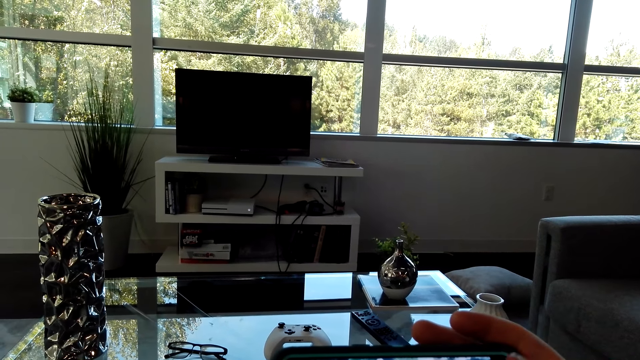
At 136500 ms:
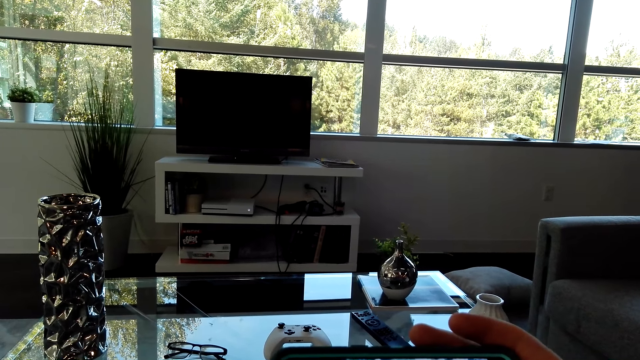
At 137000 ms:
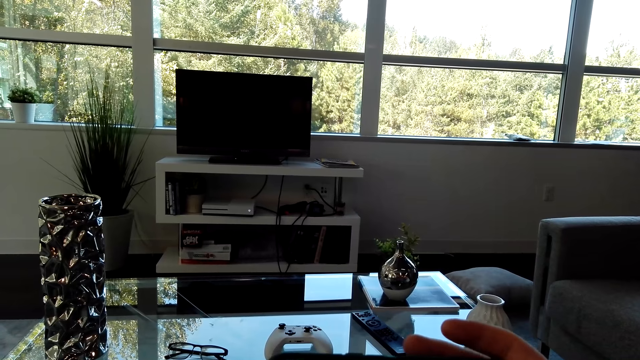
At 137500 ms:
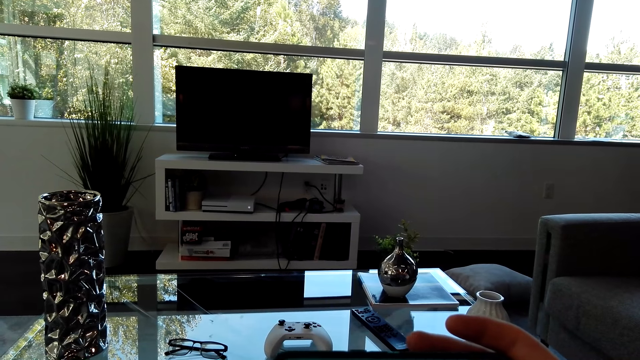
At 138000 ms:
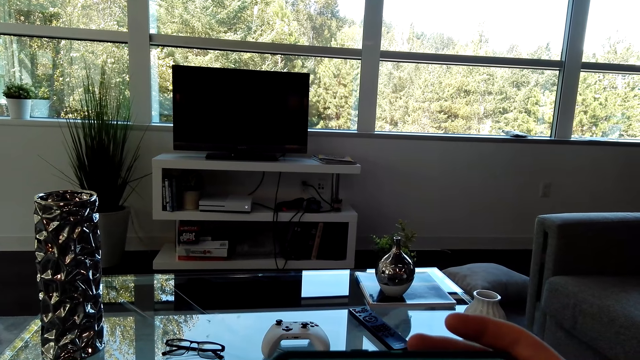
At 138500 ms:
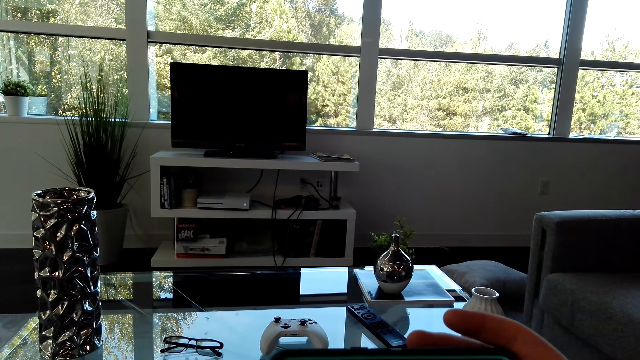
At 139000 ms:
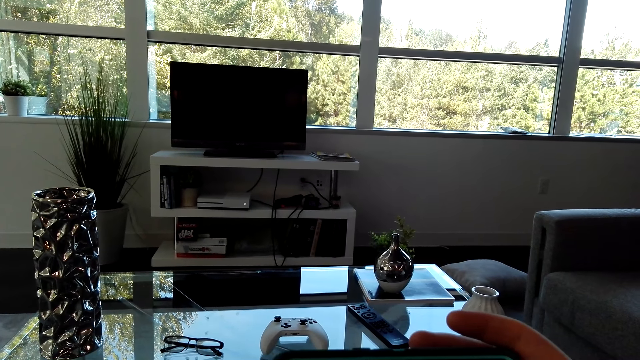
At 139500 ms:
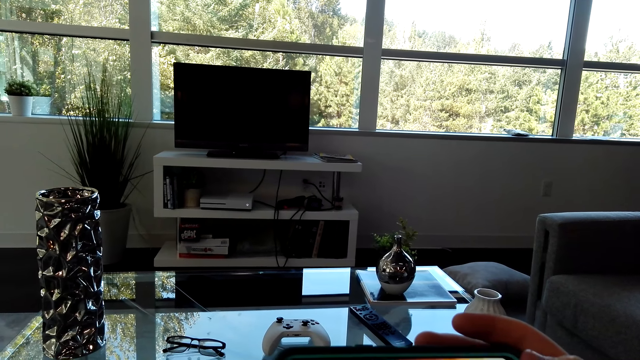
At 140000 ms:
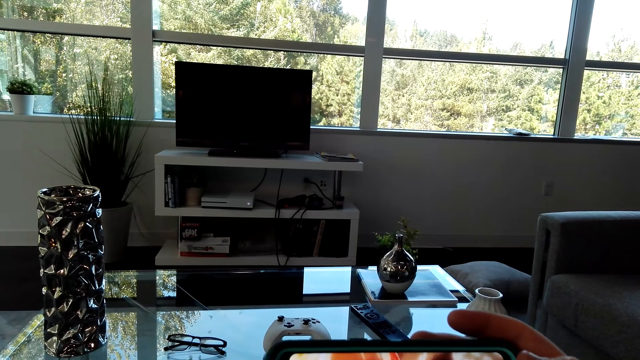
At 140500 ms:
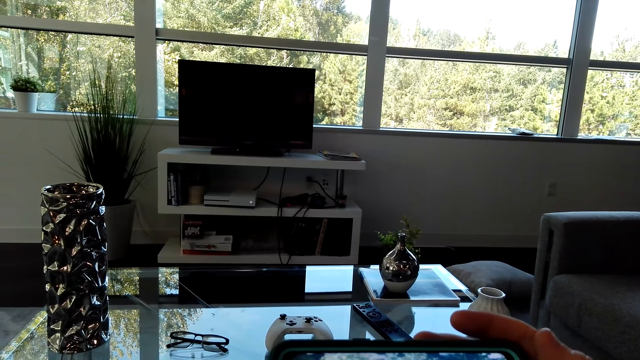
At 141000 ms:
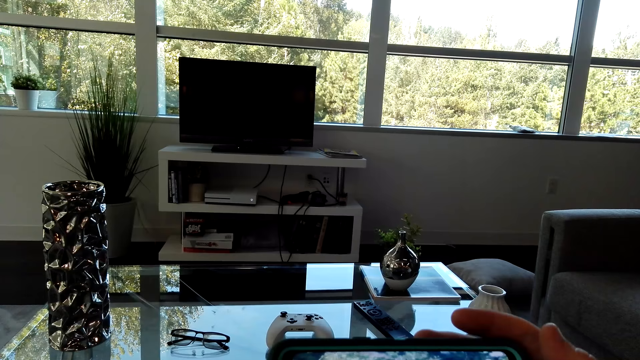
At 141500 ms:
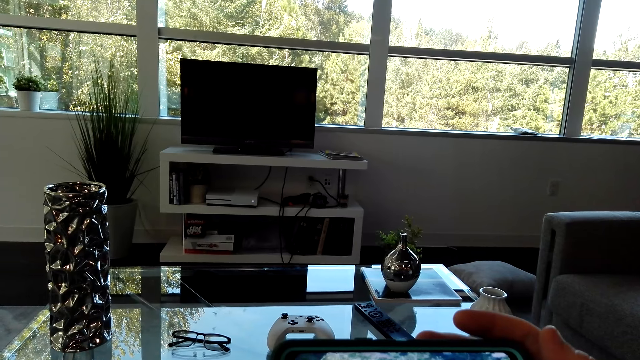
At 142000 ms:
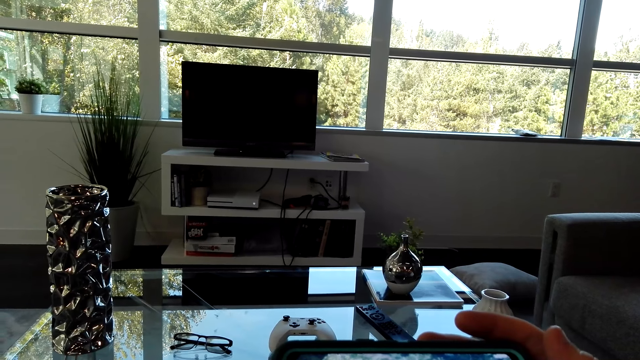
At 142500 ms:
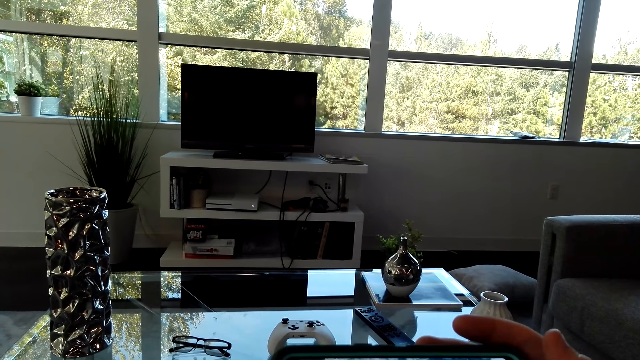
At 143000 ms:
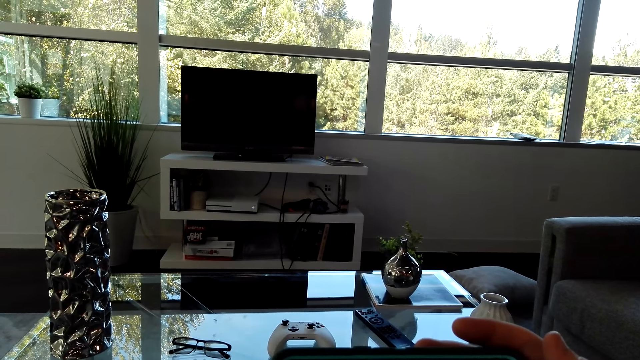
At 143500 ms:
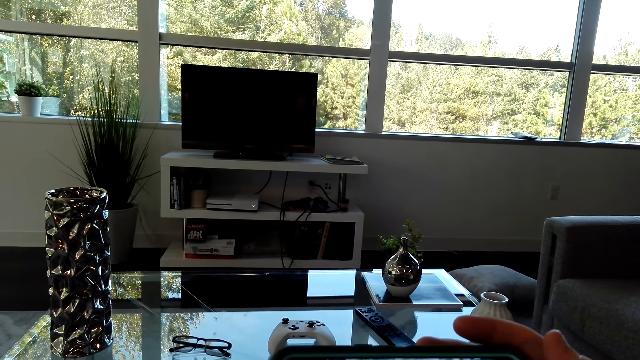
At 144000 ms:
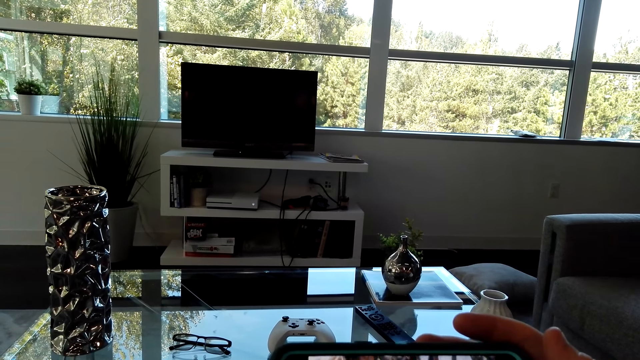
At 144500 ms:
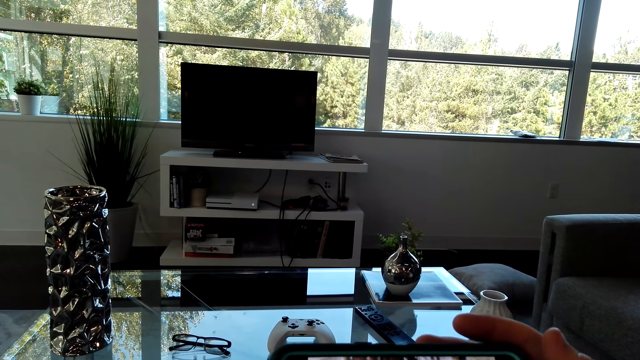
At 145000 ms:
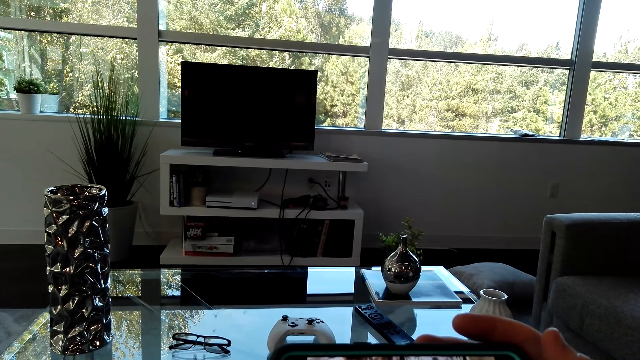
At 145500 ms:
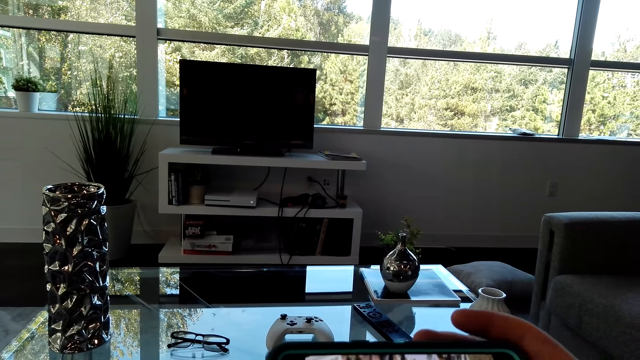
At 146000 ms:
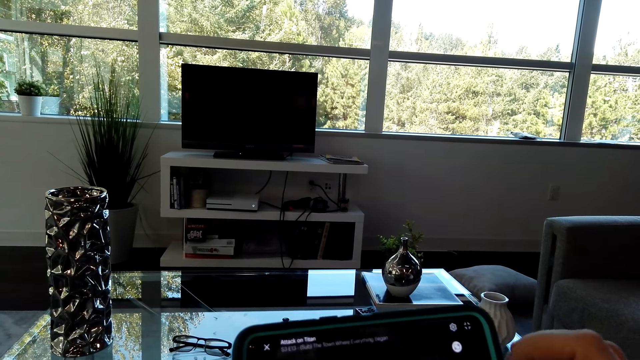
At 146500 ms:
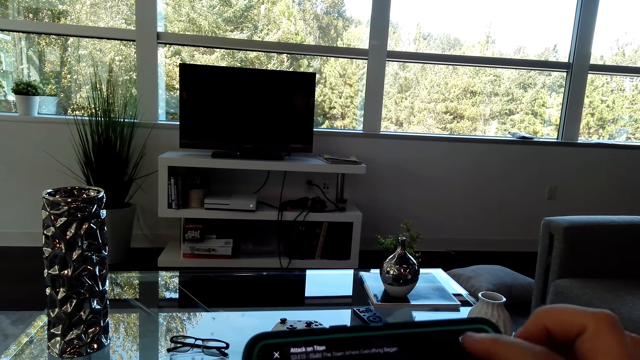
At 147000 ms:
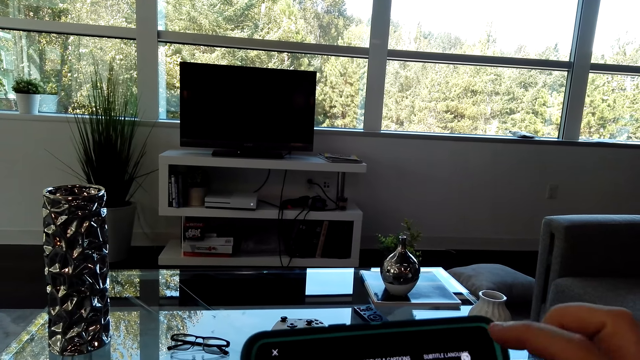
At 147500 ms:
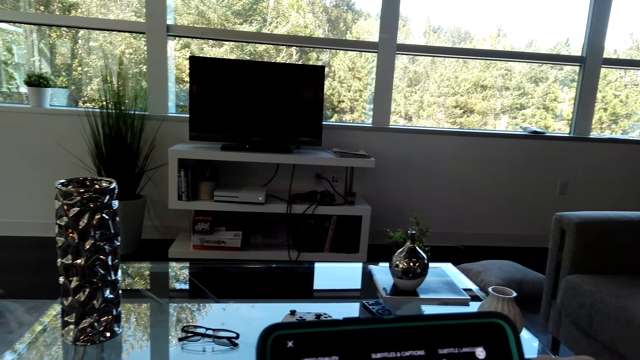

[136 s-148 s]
The camera wearer watches a video in the phone.

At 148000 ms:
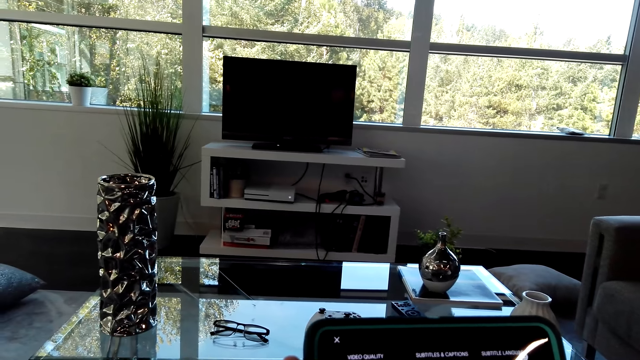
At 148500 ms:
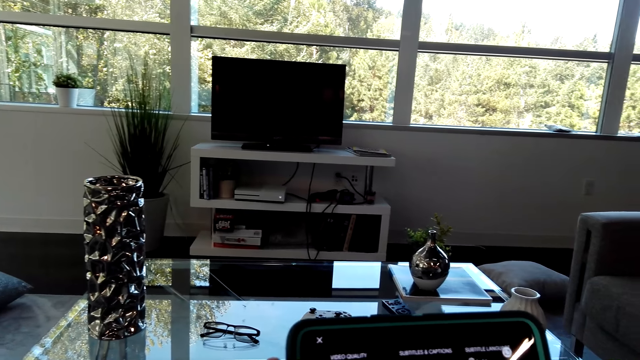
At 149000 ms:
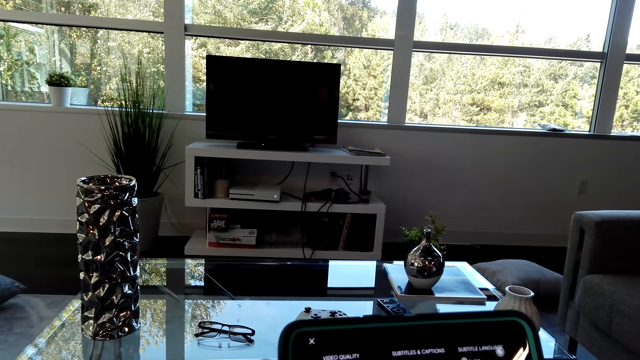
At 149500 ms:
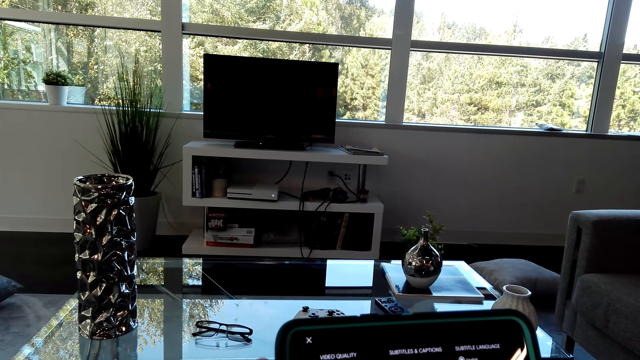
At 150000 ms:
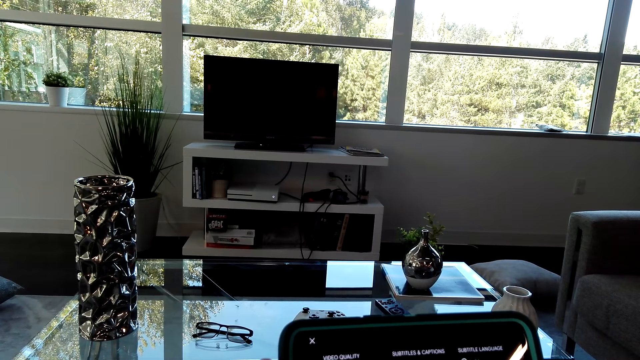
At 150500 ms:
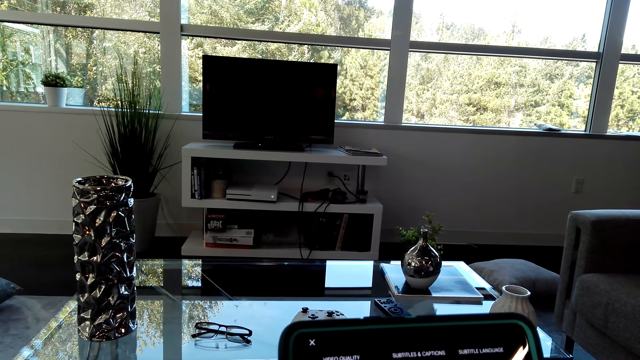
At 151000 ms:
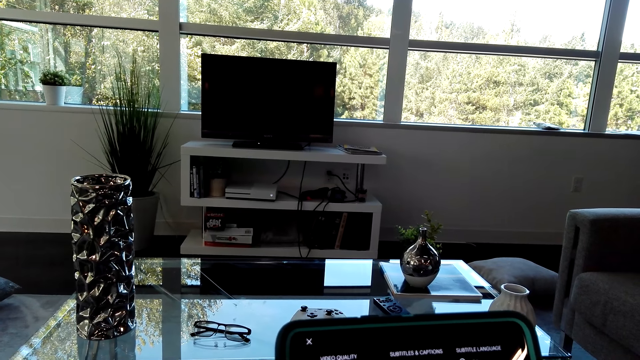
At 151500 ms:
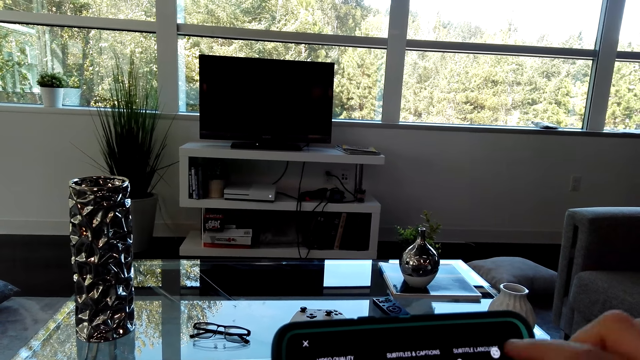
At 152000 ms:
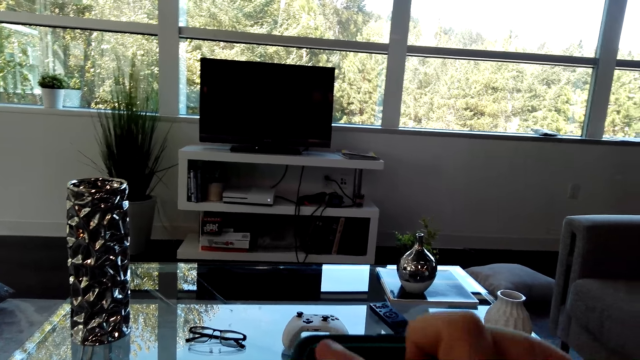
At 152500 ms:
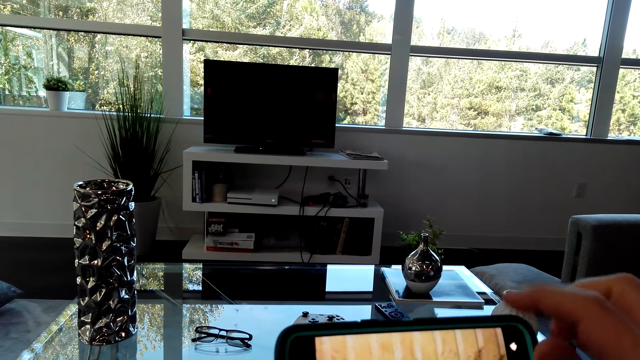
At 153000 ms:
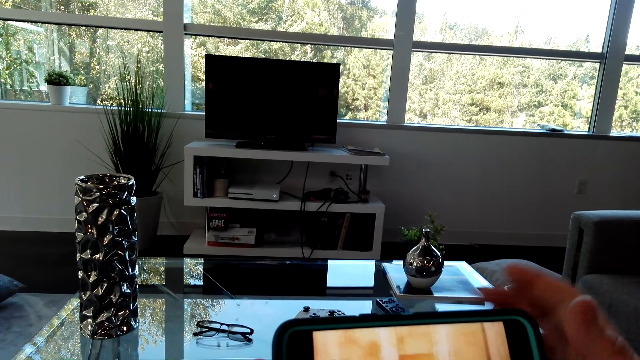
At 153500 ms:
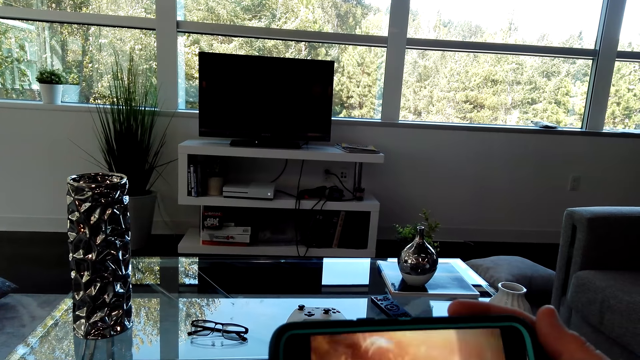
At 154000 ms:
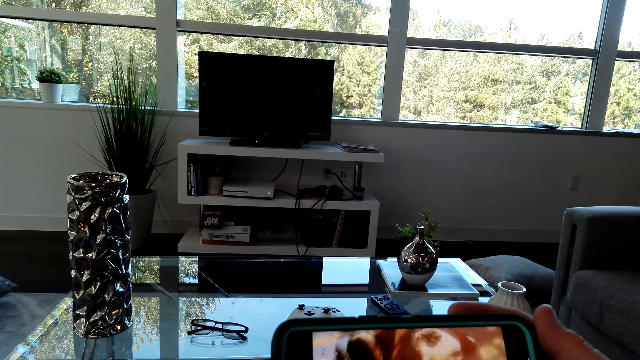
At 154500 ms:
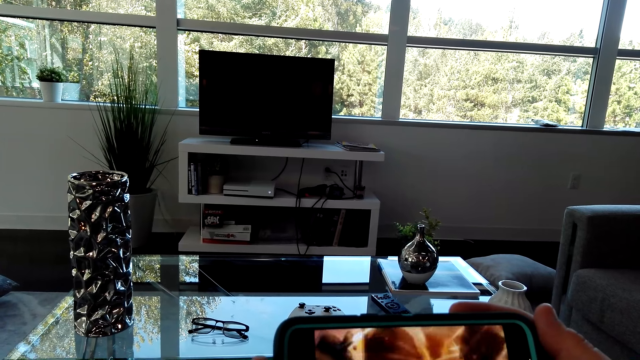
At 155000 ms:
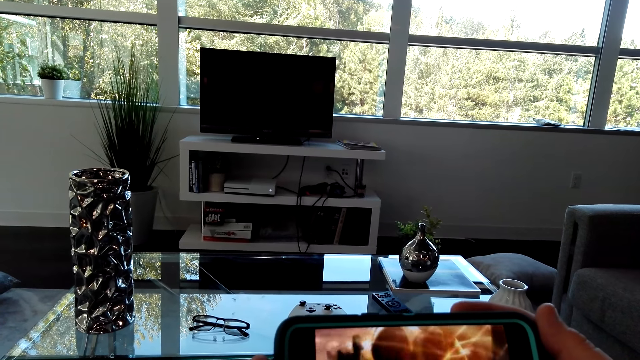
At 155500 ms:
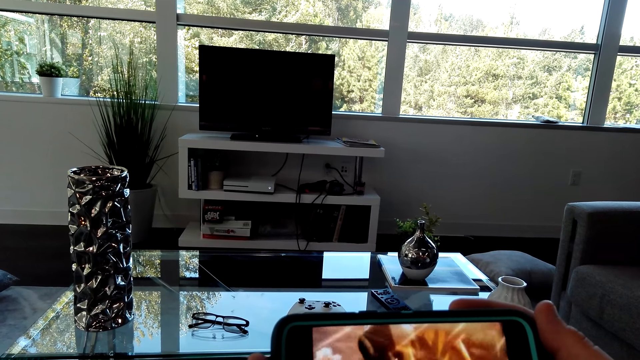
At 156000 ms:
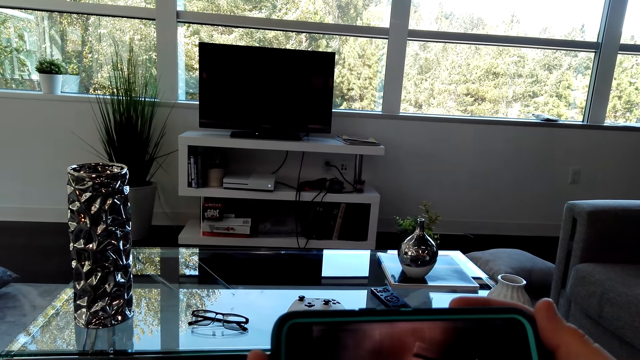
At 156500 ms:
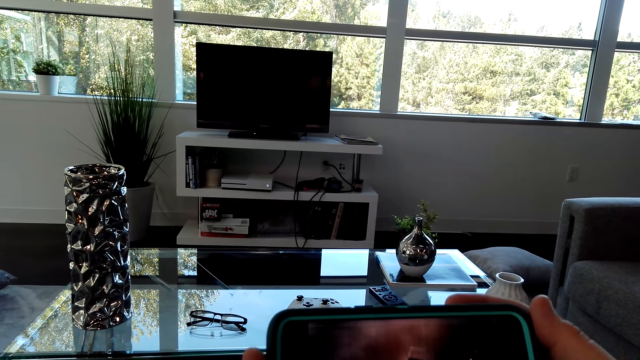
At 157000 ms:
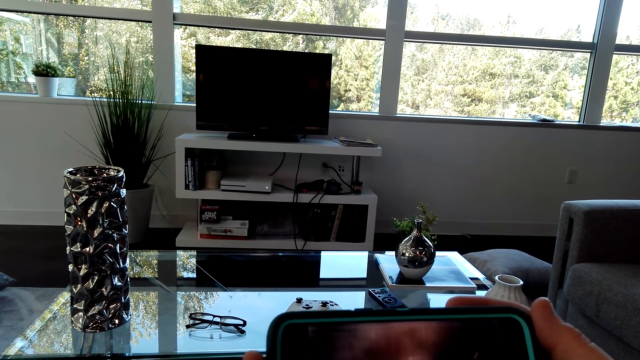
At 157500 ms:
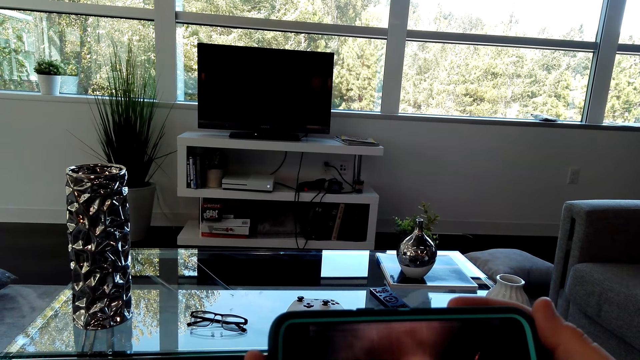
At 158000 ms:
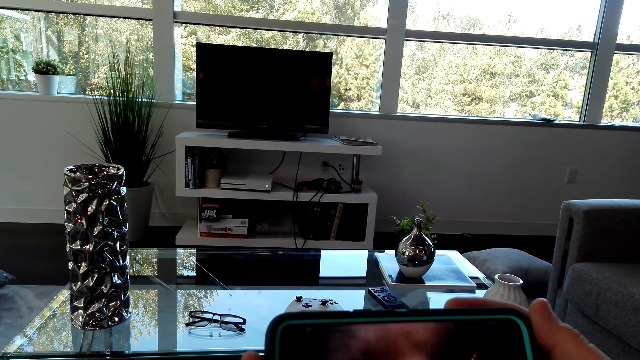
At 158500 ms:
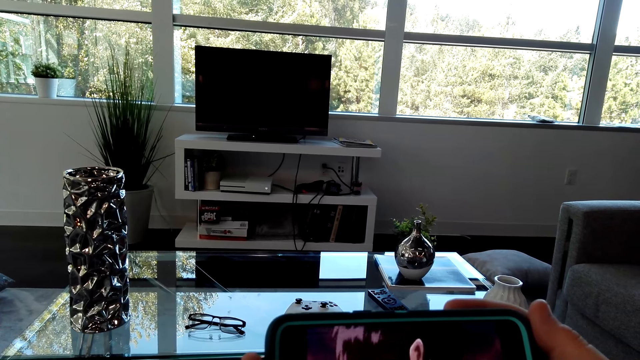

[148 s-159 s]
The camera wearer watches a video from the phone.
